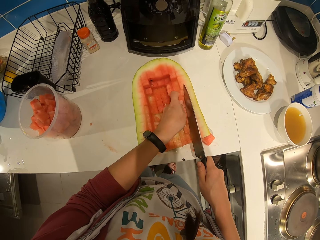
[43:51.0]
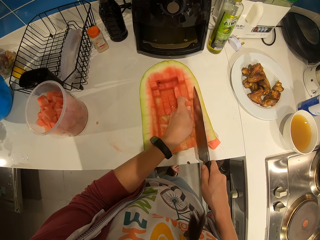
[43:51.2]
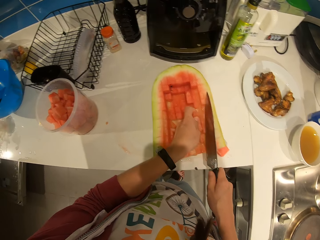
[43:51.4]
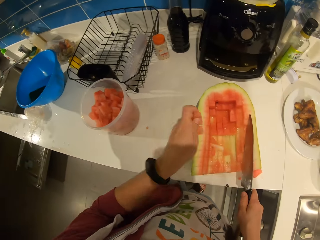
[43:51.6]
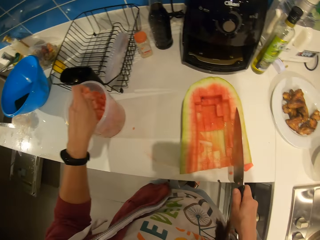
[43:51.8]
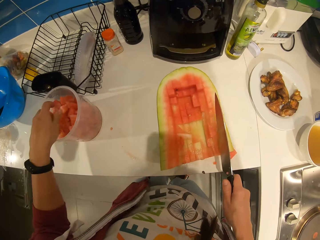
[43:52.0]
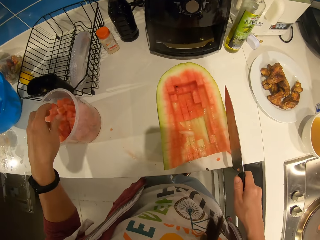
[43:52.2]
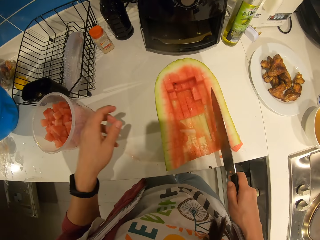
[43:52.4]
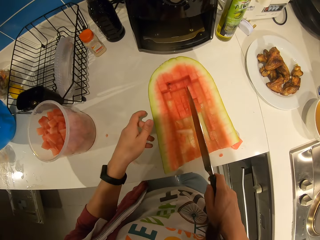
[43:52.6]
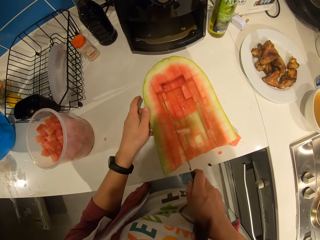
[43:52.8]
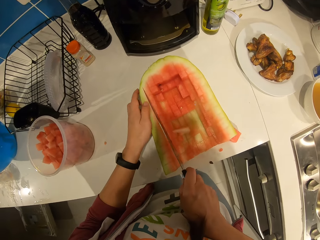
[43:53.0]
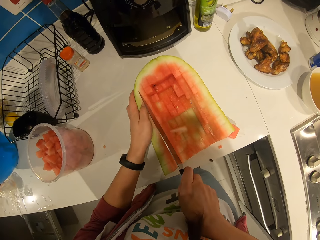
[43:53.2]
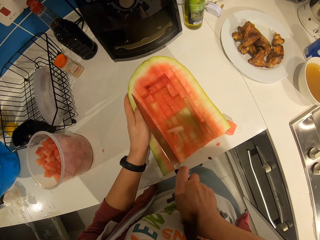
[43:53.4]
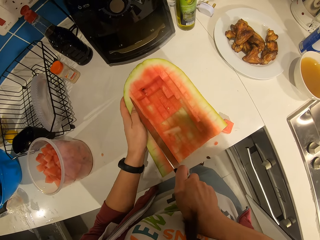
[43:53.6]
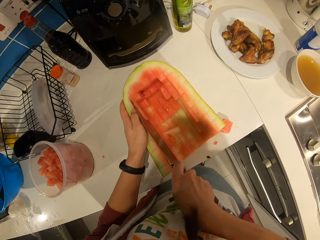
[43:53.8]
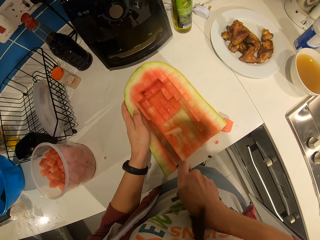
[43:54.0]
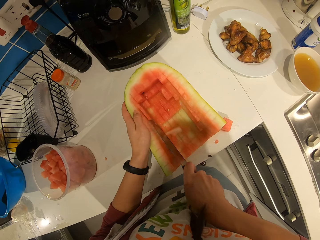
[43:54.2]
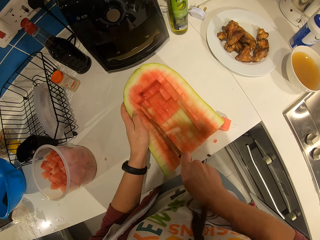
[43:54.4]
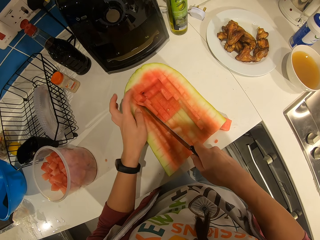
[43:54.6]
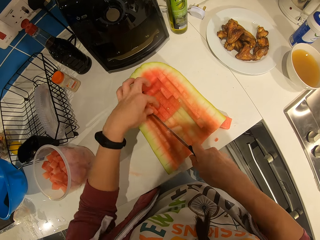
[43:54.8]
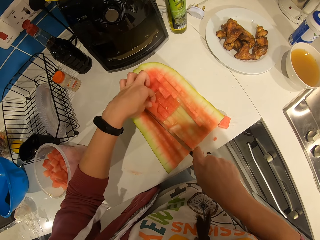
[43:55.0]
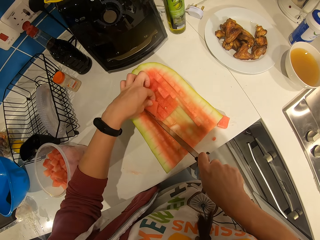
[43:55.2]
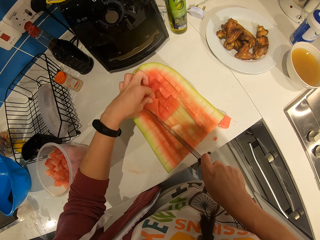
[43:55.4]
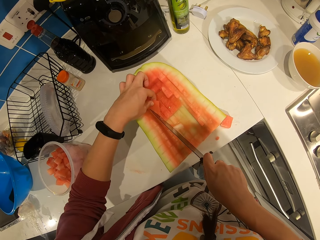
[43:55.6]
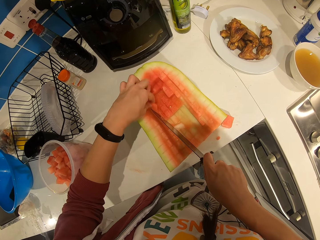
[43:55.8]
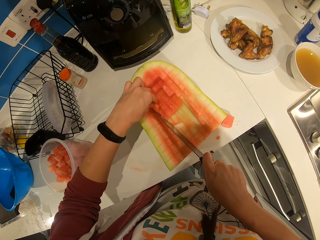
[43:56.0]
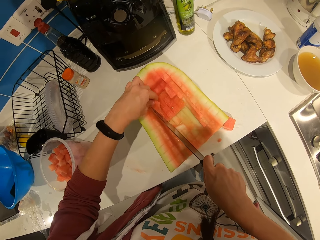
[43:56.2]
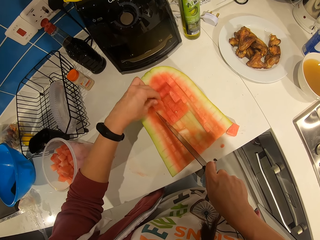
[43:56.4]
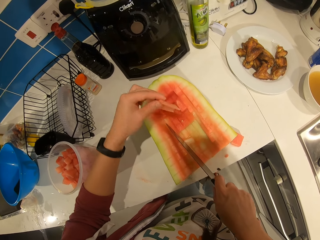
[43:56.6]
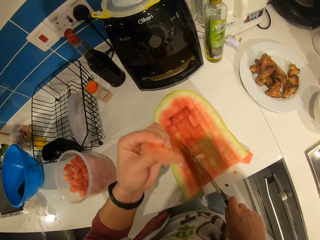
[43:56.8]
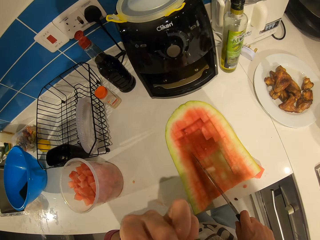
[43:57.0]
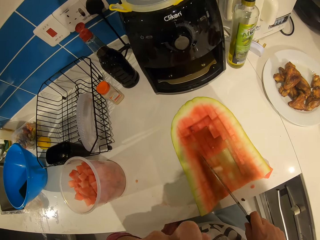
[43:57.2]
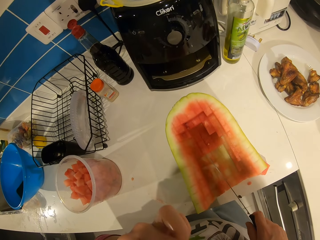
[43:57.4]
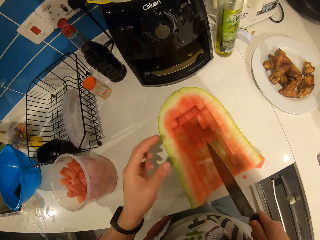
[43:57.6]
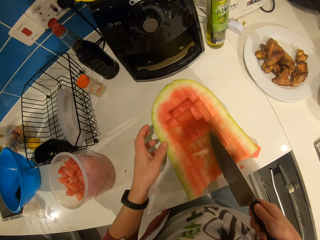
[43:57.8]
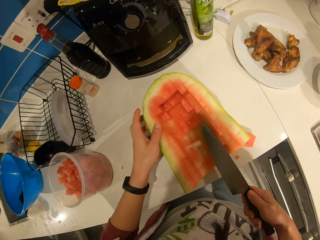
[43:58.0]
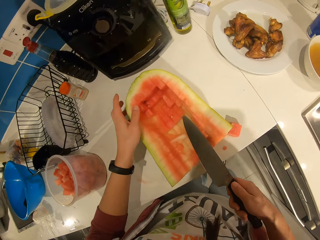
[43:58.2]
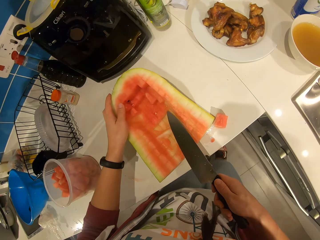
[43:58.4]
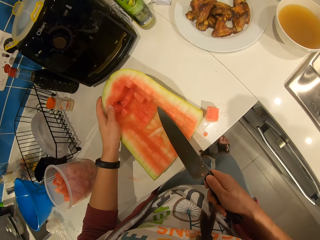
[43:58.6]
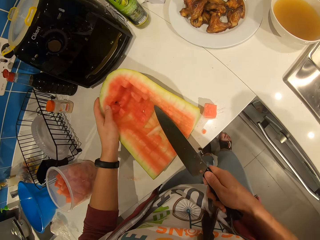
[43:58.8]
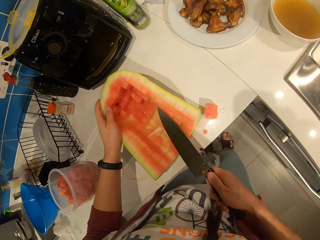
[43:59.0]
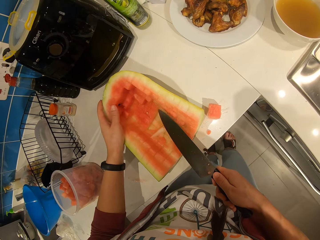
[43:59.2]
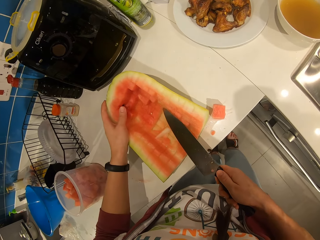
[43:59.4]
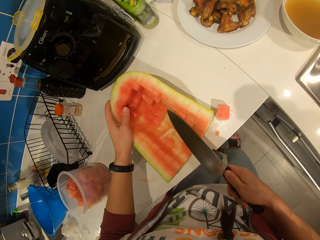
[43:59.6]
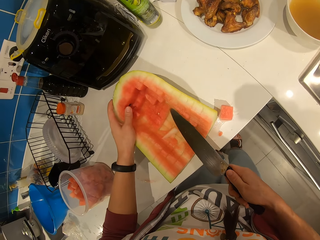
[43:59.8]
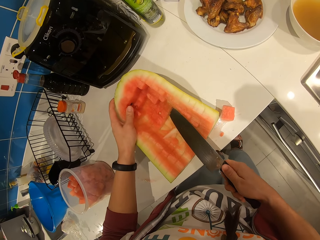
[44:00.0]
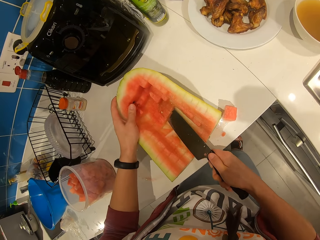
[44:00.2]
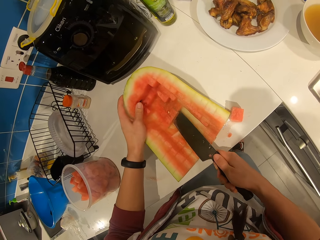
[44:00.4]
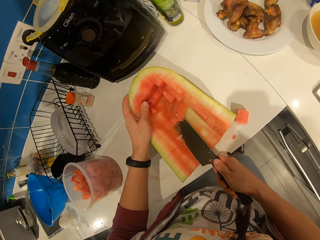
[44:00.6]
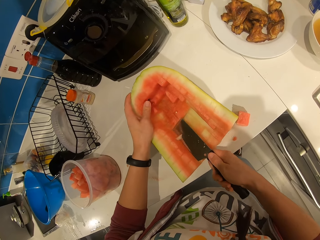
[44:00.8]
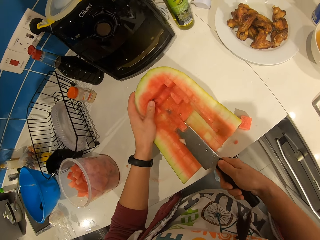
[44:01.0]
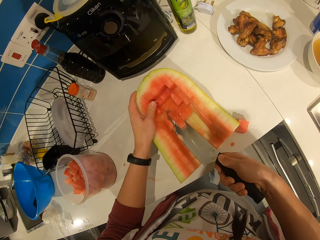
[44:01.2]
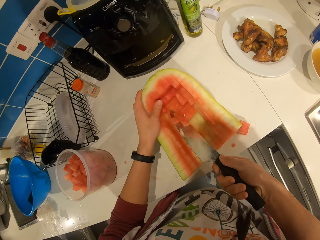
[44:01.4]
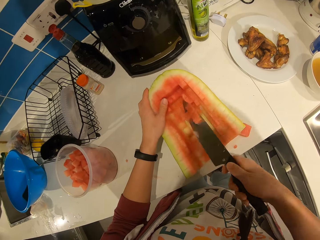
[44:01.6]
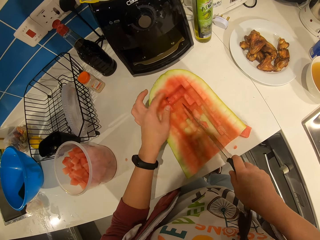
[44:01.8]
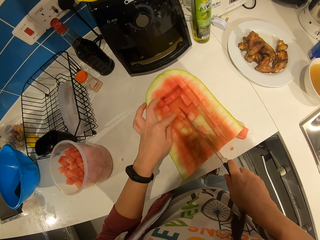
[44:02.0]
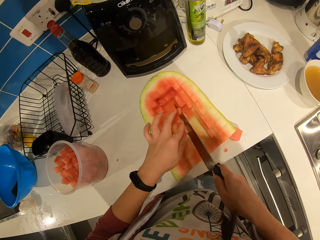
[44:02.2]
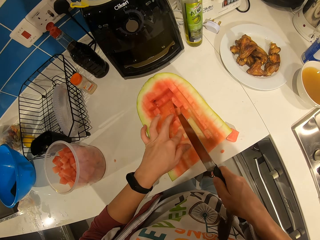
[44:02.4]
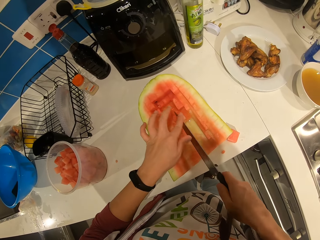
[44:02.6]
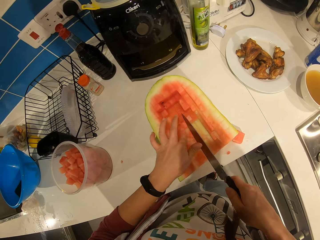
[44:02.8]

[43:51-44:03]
The camera wearer picks up the pieces of watermelon. He drops the watermelon pieces into the plastic container with his hand. He cuts through the watermelon with the knife. He picks up the pieces of watermelon. He eats the watermelon piece. He cuts through the watermelon with the knife.

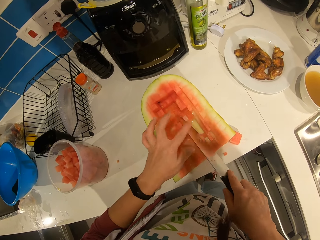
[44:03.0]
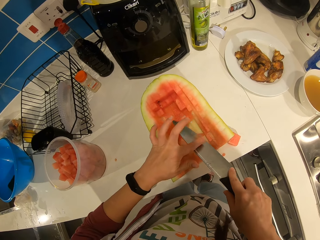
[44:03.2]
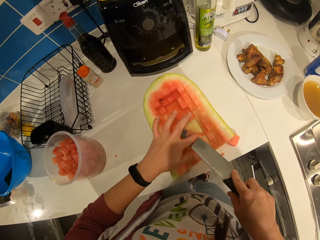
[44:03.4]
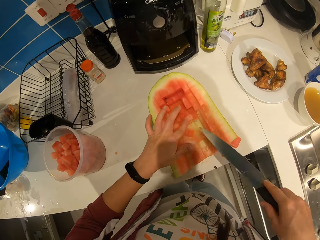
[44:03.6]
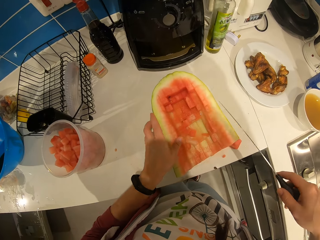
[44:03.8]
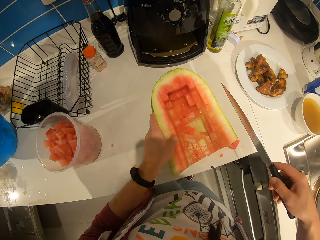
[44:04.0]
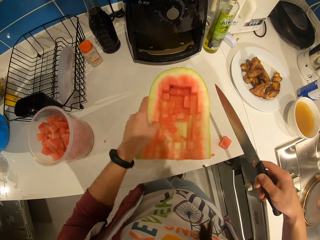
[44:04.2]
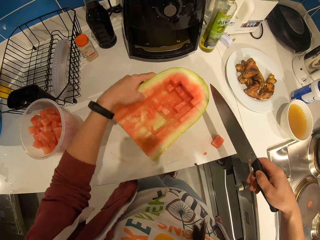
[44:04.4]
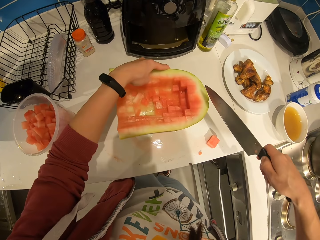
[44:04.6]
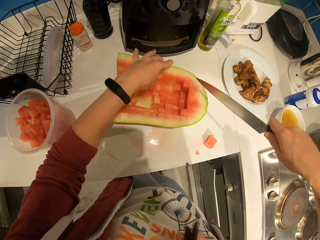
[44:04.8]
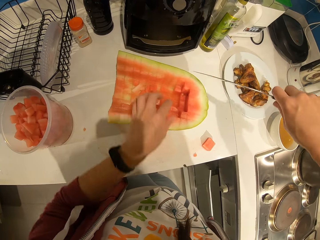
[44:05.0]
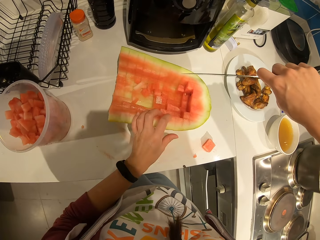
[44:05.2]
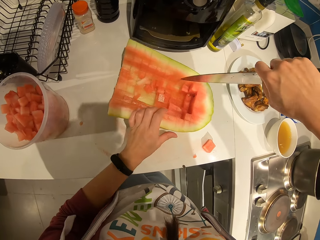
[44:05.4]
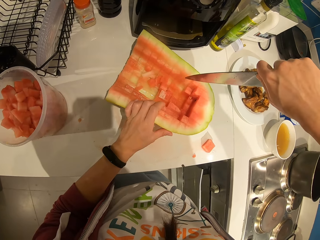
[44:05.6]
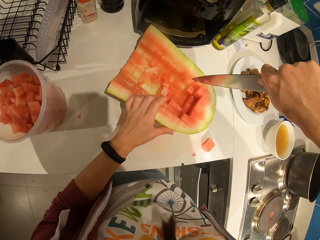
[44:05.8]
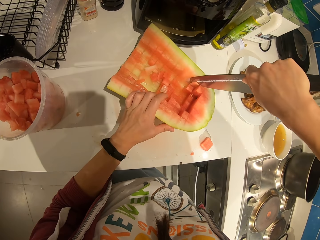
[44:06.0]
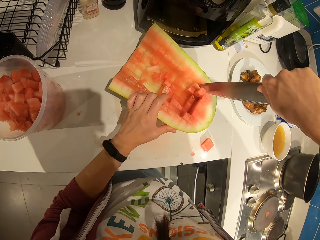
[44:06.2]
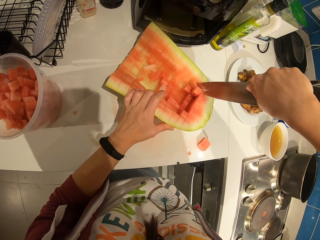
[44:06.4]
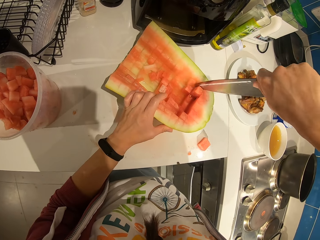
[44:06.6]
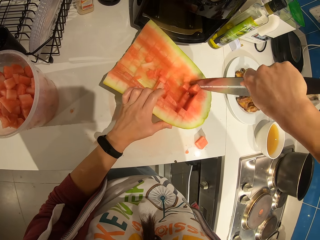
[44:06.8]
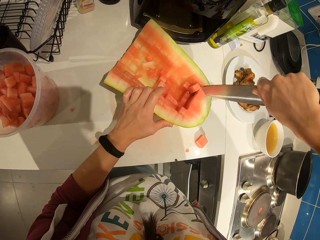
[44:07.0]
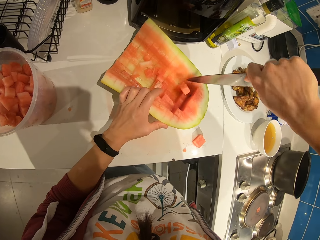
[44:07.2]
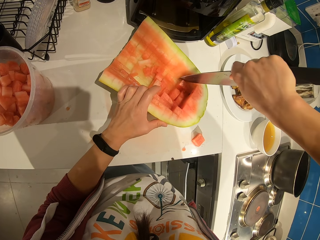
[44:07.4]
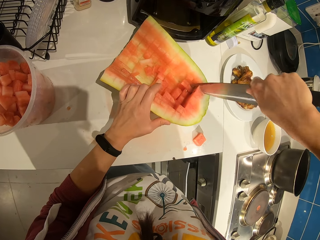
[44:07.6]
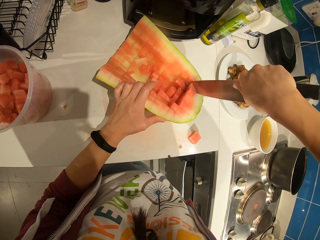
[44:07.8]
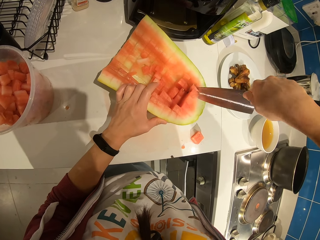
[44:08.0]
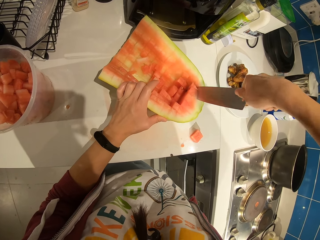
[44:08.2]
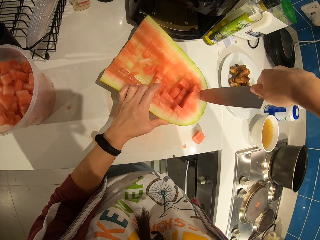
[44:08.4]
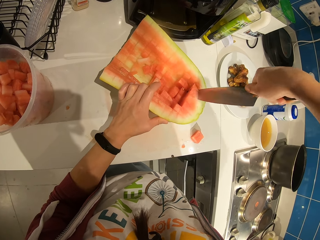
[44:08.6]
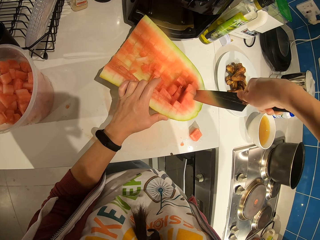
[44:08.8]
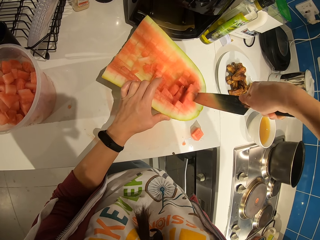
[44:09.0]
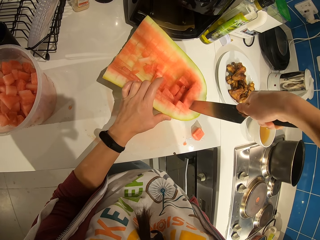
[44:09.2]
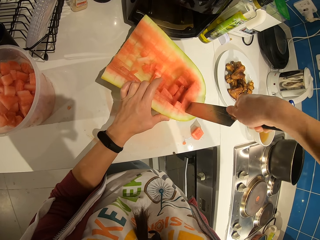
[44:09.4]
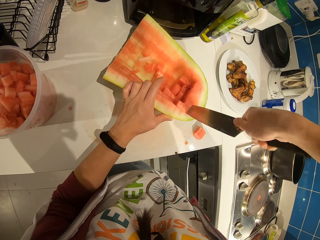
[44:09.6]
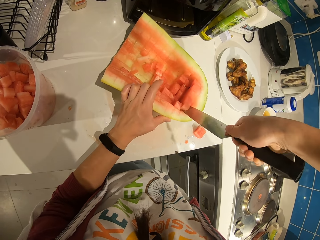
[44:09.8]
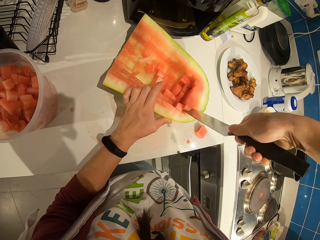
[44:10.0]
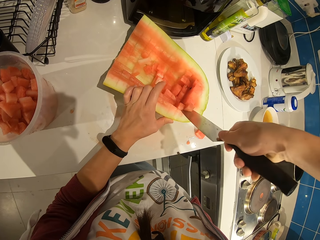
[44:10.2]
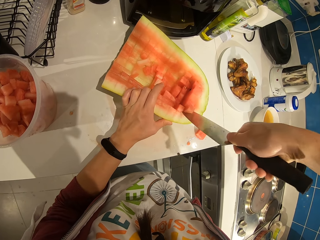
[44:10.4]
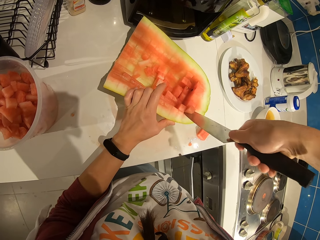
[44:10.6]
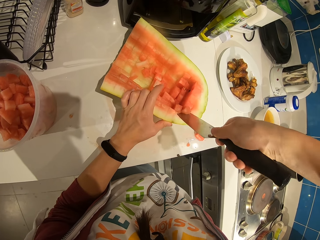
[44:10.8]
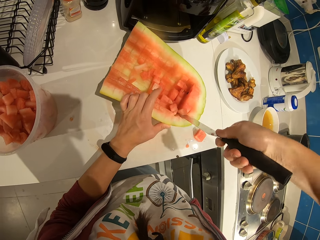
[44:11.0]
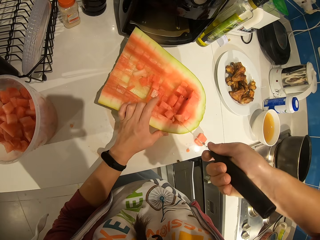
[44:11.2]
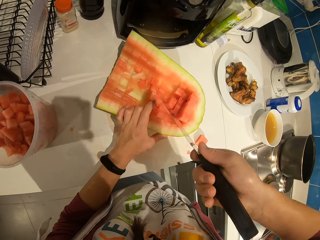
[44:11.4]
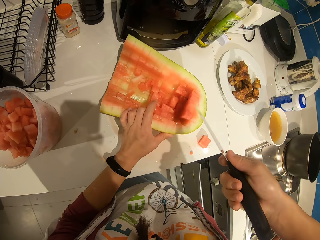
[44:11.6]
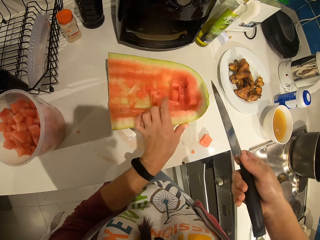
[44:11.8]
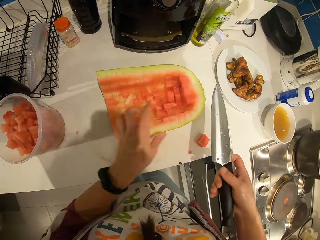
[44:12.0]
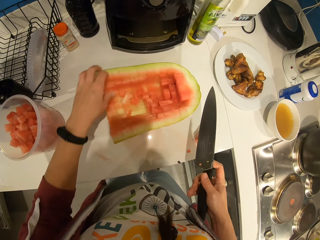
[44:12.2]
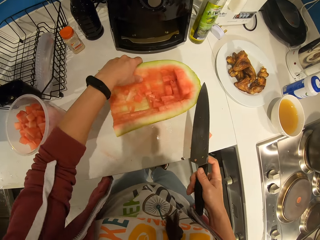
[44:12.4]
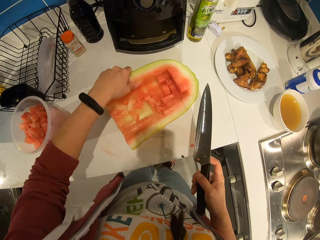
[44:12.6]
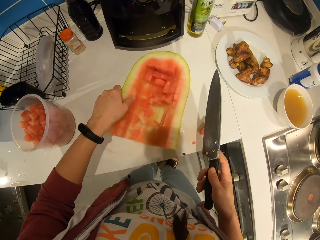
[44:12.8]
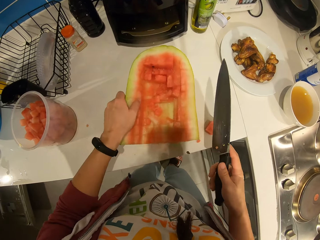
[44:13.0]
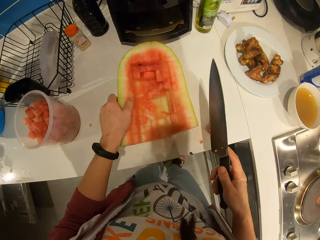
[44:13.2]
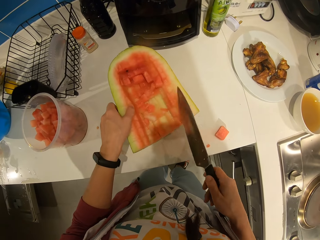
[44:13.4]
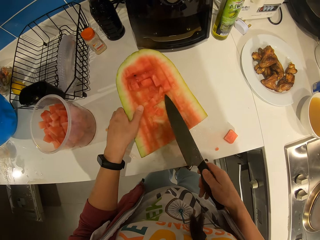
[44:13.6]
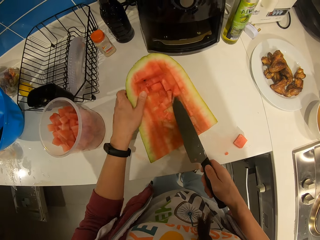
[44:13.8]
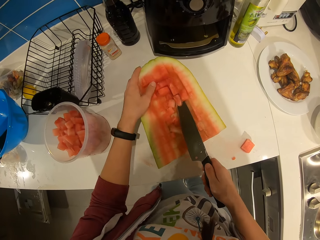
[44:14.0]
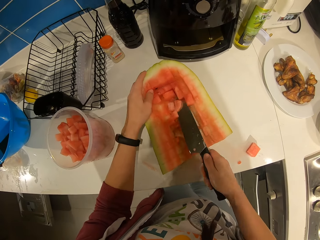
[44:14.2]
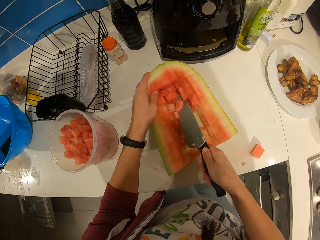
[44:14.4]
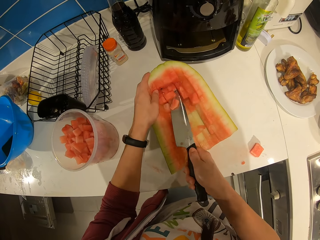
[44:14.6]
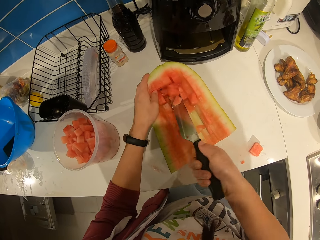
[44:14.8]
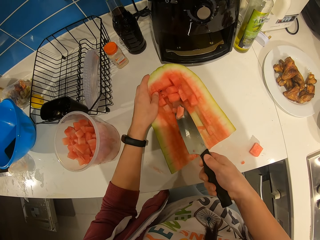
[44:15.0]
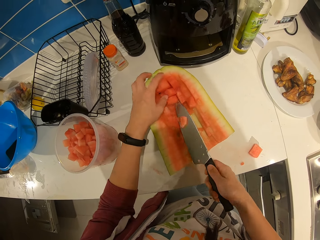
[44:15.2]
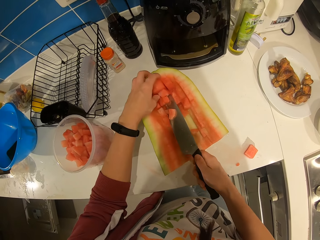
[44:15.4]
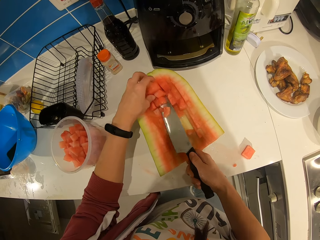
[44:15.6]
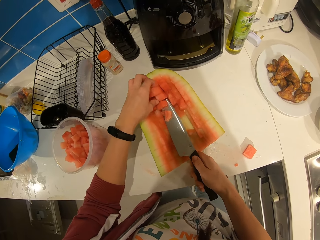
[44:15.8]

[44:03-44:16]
The camera wearer turns the watermelon around on the table. They cut through the watermelon with the knife. They turn the watermelon around on the table. They cut through the watermelon with the knife.
